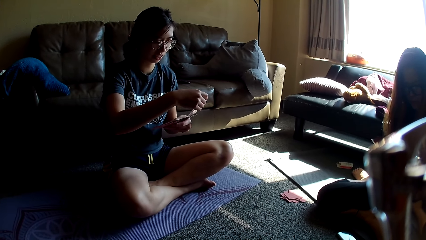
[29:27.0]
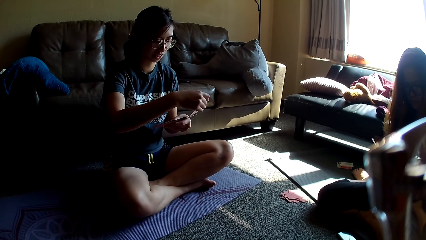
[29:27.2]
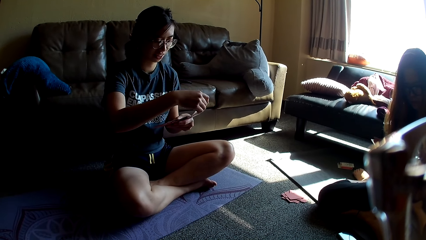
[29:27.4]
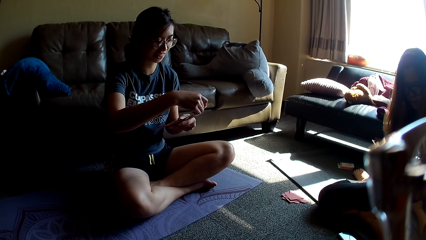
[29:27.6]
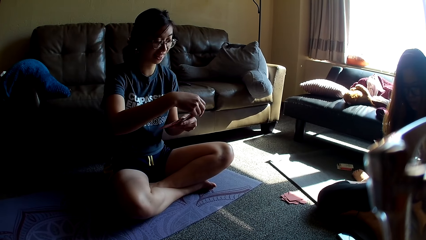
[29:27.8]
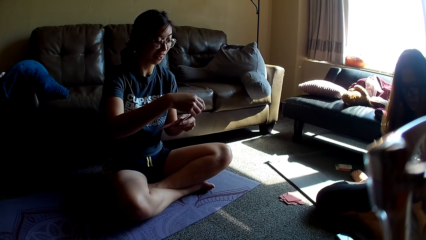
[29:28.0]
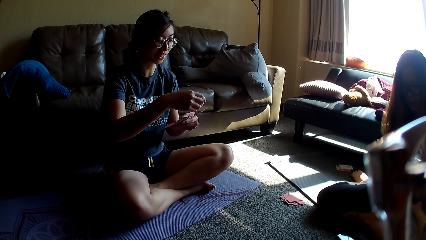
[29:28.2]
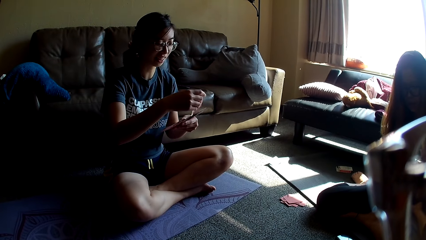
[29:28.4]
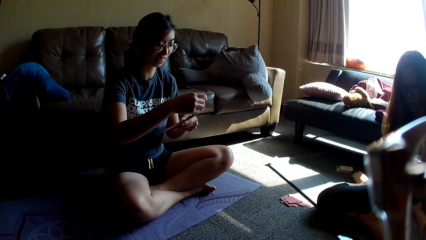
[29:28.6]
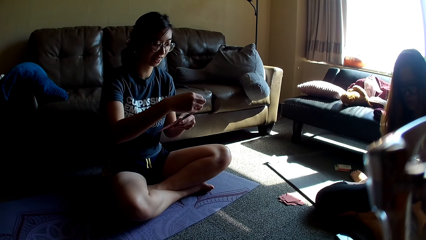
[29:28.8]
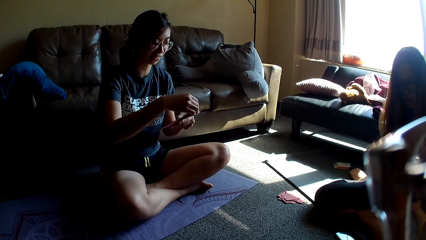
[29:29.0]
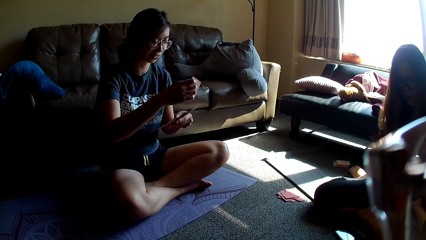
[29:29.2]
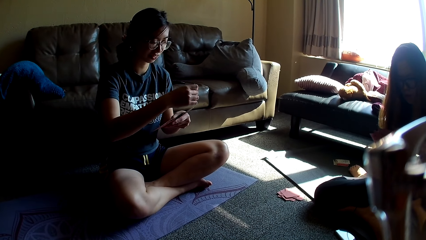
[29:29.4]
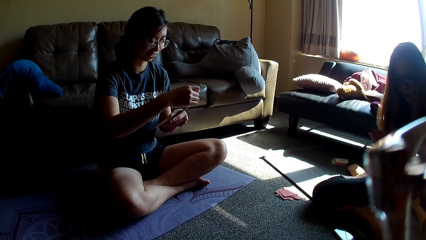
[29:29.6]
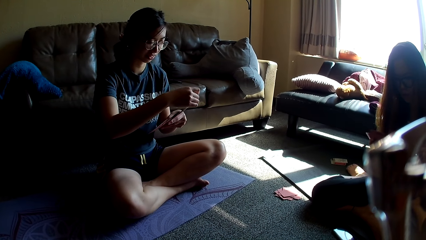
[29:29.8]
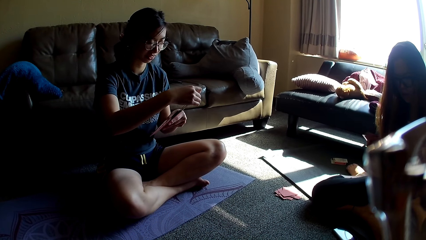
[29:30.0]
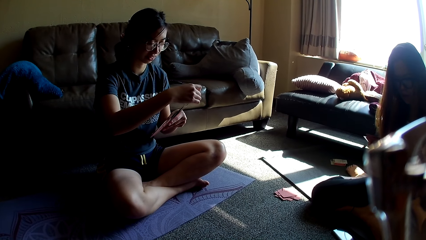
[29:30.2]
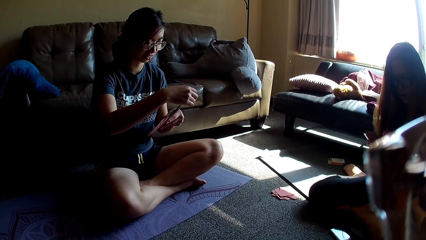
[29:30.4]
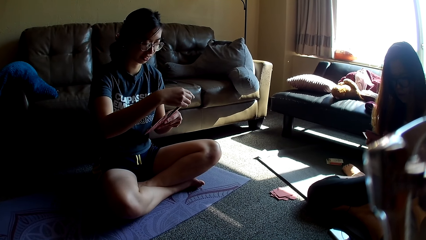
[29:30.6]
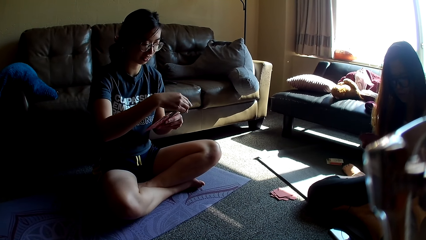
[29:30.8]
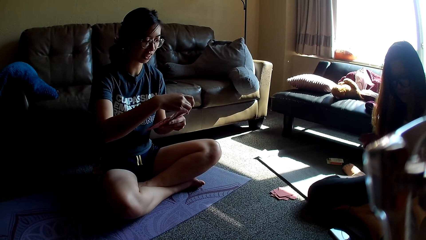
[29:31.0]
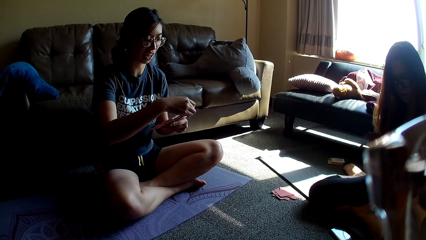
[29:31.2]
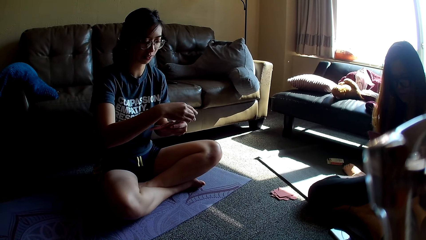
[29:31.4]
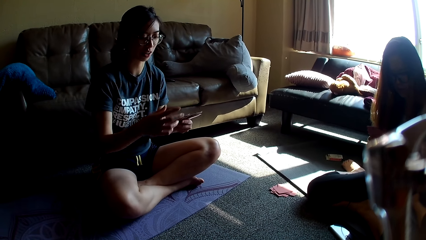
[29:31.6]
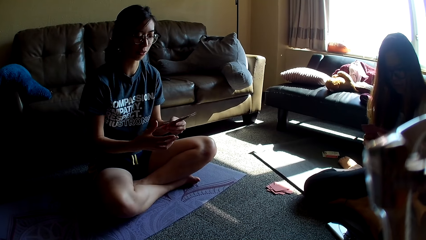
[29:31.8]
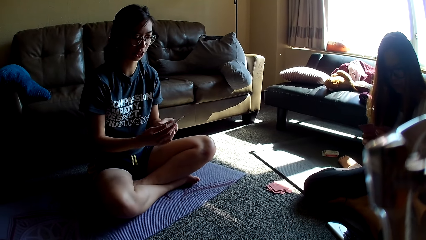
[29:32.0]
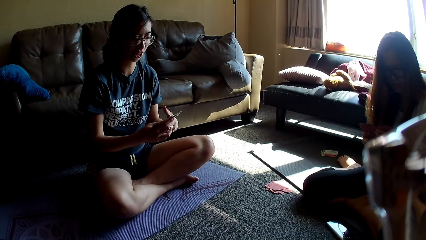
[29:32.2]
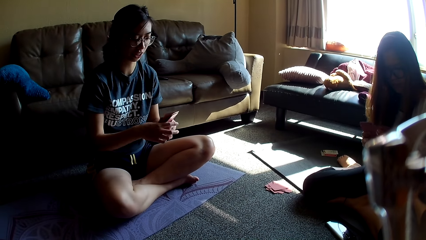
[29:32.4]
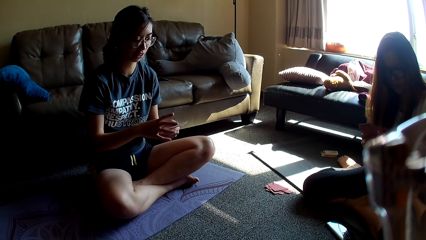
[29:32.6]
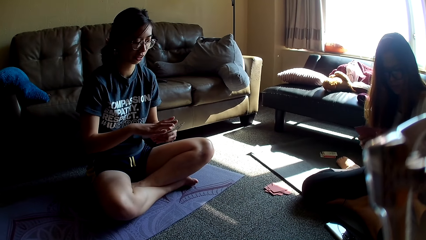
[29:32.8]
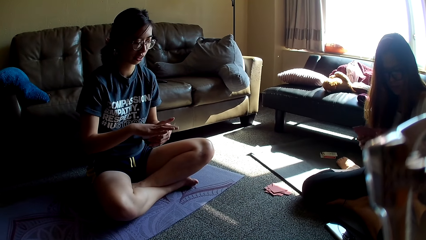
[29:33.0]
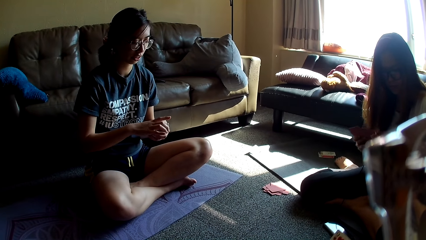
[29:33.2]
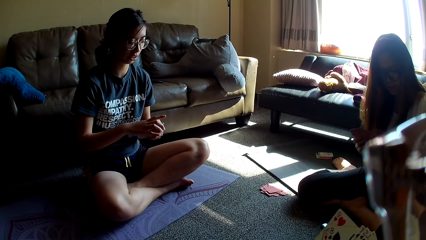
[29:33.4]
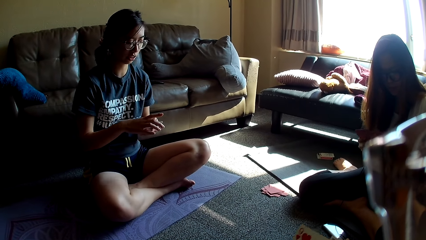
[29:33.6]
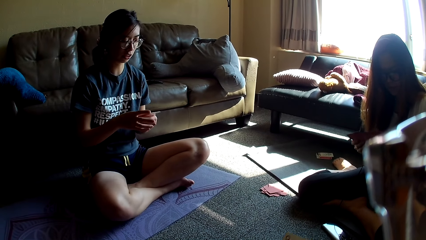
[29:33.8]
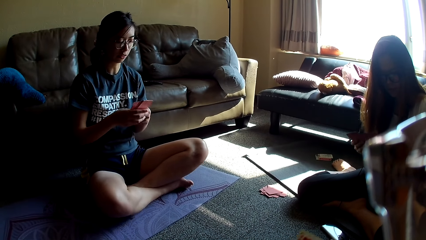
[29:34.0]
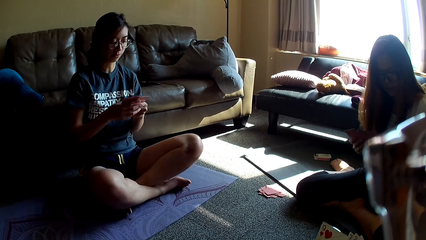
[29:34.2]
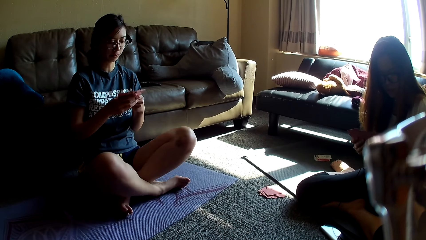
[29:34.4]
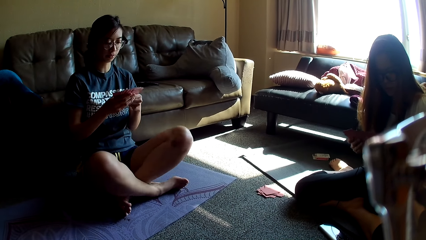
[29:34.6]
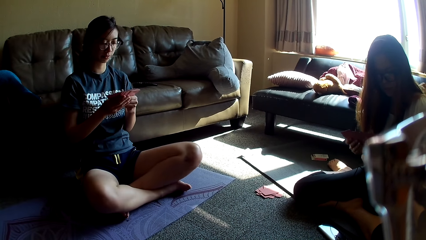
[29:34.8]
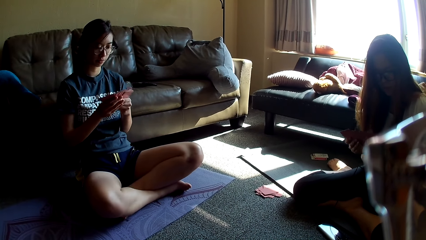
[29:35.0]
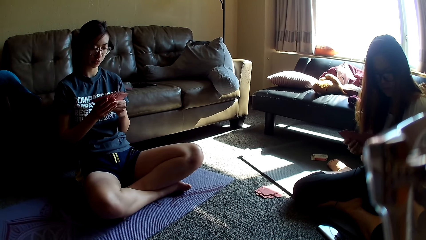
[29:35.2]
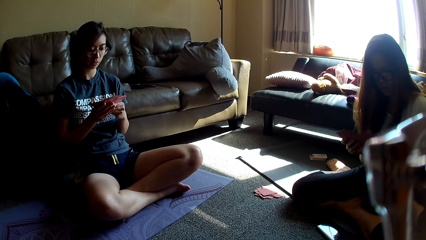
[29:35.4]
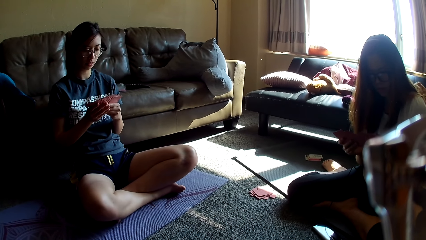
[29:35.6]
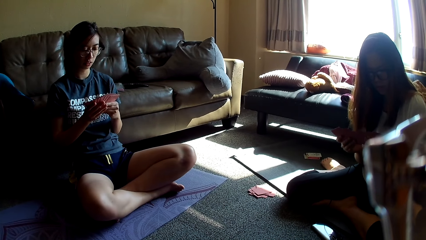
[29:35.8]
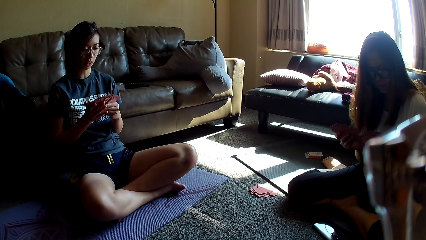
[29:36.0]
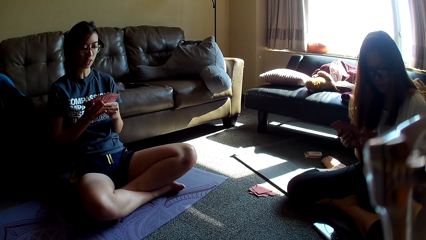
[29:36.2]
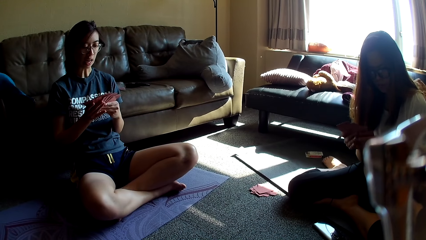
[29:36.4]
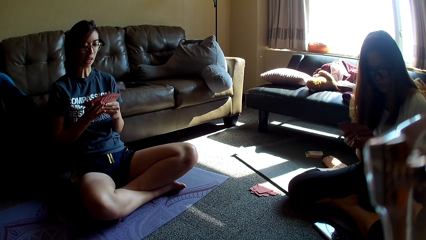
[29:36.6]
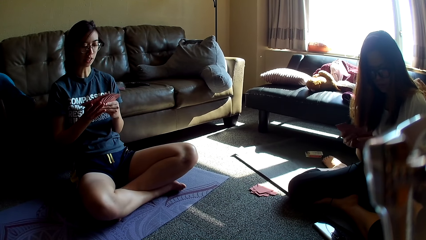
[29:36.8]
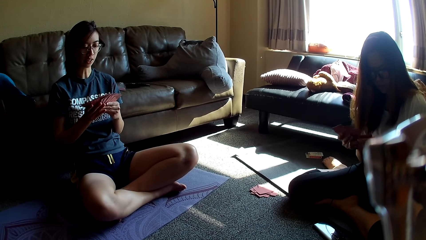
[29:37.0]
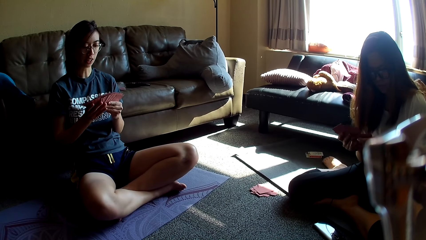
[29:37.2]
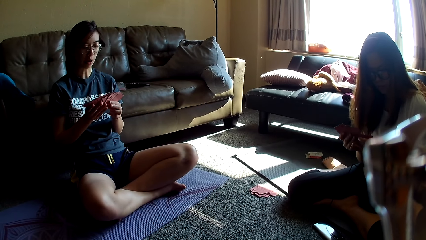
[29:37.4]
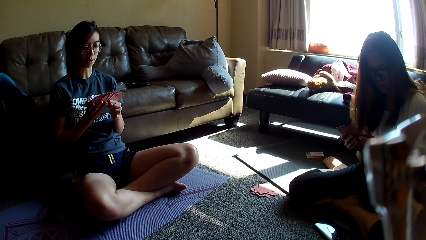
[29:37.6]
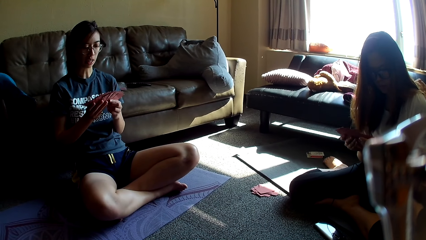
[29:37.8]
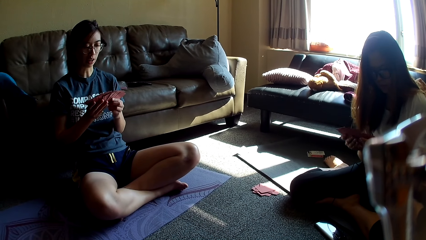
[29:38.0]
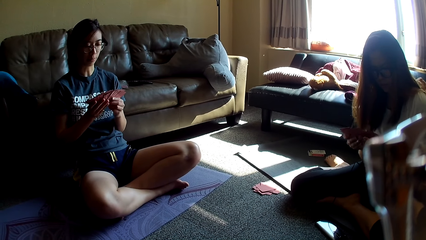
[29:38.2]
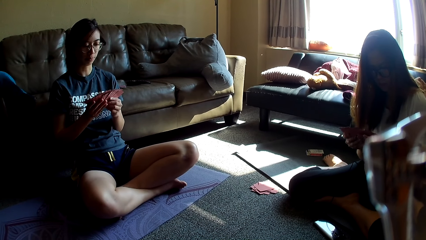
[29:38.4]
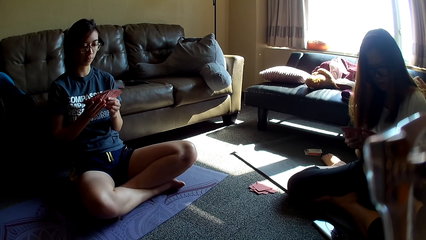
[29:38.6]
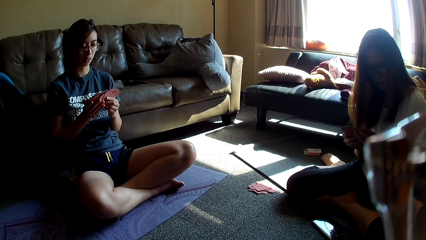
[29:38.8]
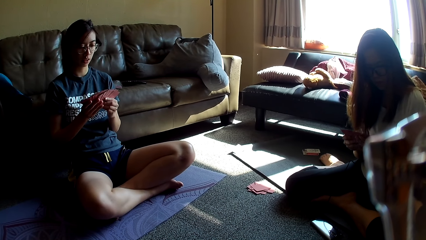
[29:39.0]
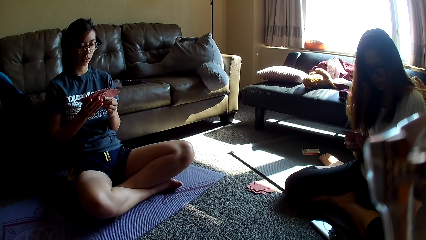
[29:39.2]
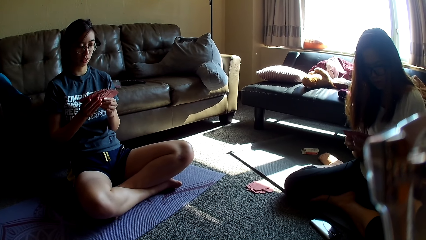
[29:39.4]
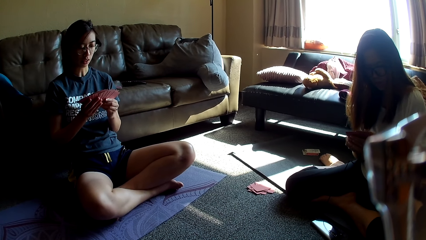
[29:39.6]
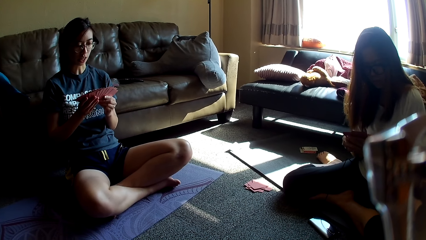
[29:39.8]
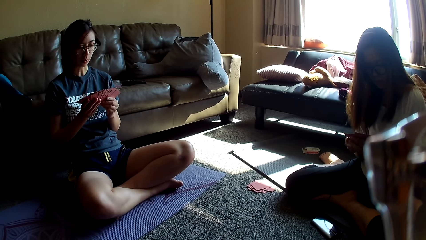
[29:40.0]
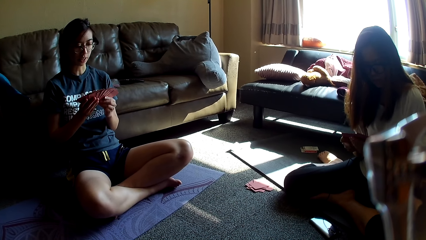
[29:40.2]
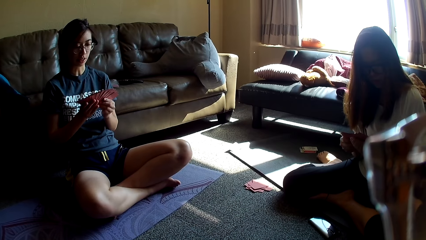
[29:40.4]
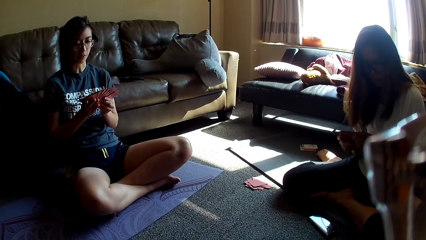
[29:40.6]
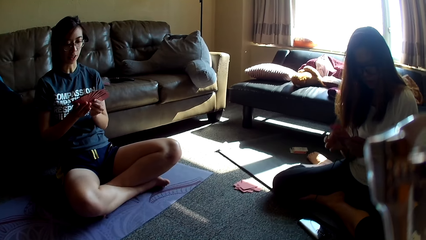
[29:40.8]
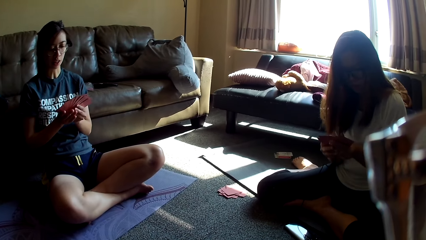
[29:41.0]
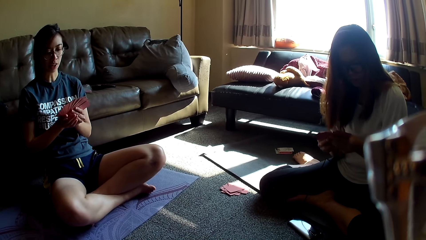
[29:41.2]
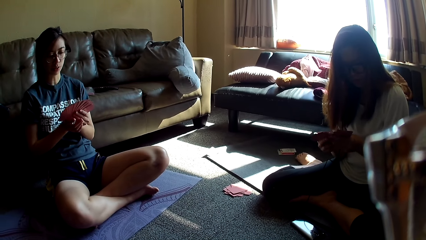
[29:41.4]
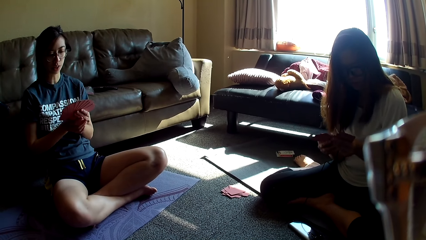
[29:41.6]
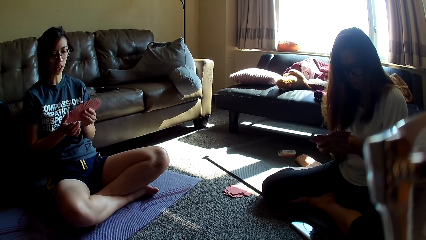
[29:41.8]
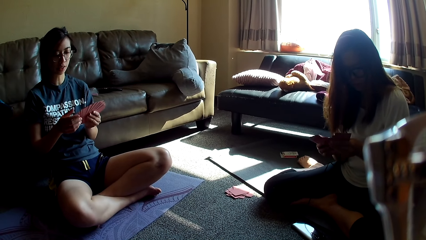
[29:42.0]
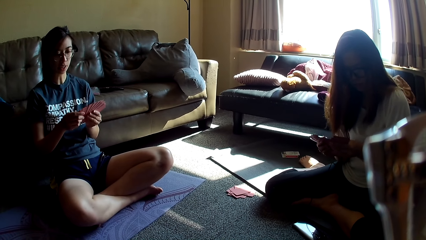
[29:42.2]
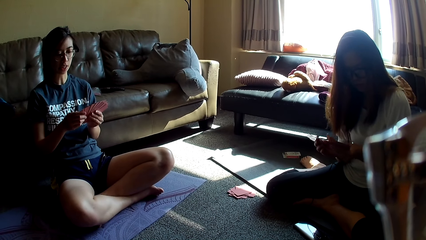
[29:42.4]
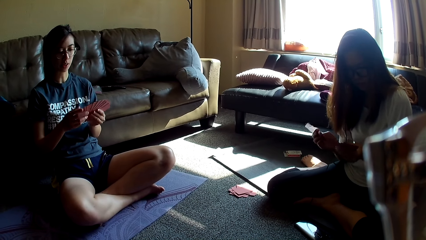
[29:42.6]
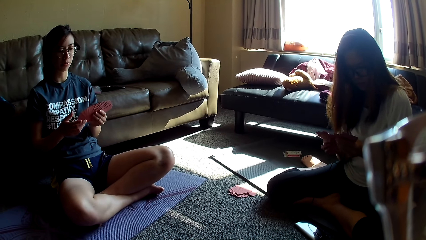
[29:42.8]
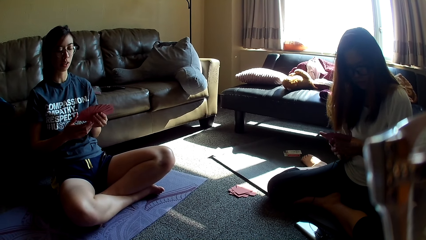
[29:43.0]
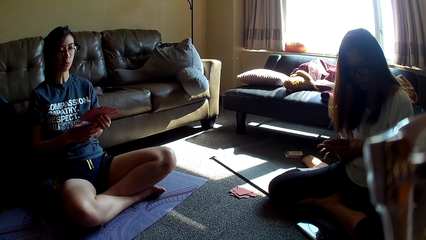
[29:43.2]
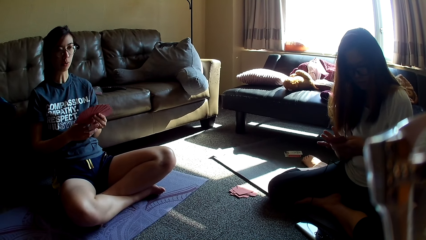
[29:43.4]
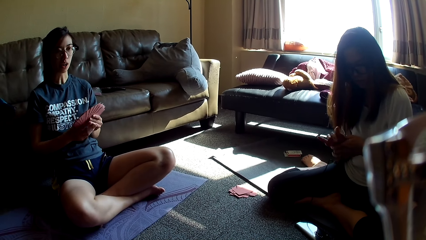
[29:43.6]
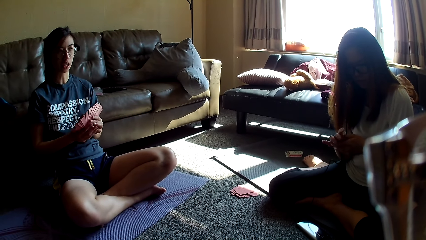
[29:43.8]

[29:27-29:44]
A woman arranges cards. The woman holds the cards and aligns the cards. The camera wearer spreads cards. The woman spreads the cards. Another woman arranges a card. A lady mixes cards. The first woman touches the cards.
